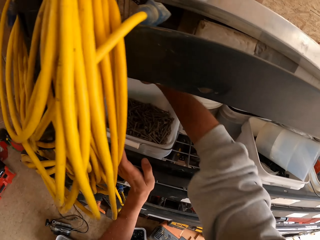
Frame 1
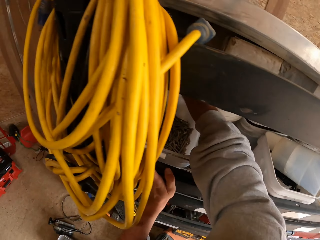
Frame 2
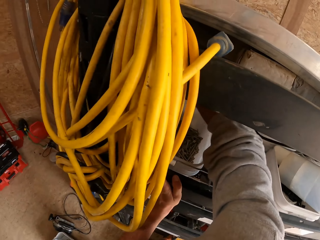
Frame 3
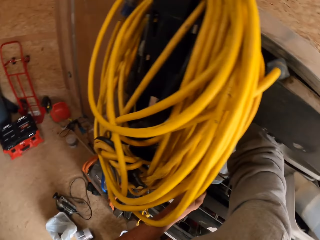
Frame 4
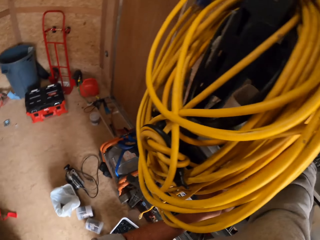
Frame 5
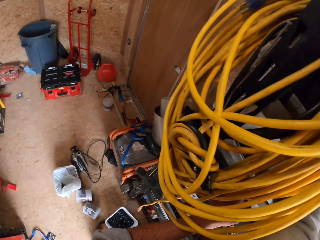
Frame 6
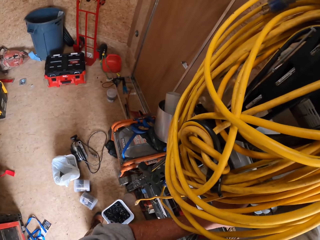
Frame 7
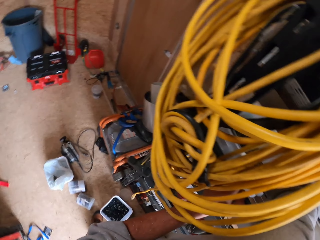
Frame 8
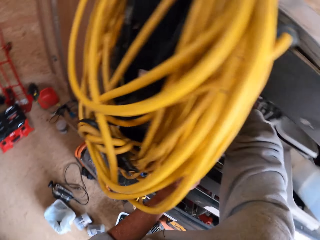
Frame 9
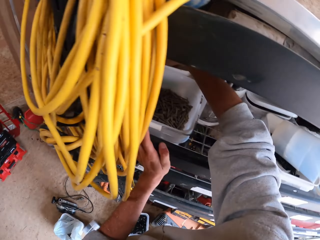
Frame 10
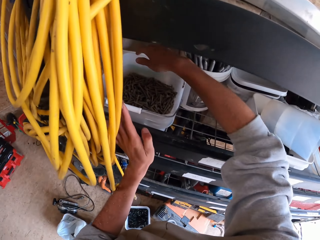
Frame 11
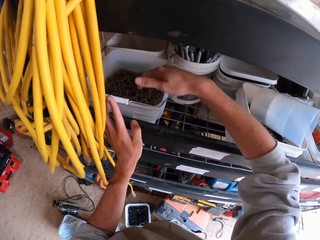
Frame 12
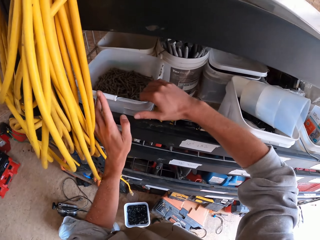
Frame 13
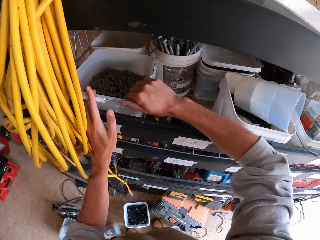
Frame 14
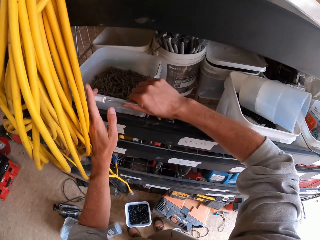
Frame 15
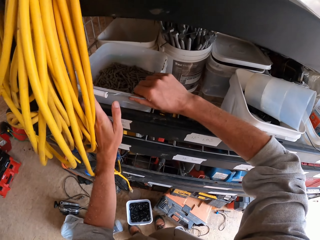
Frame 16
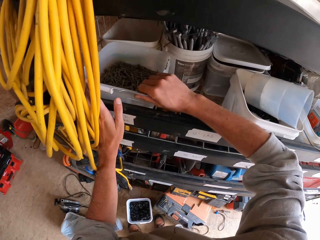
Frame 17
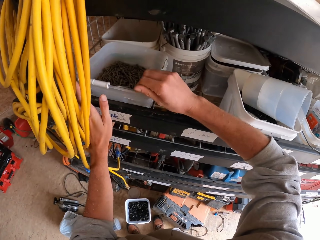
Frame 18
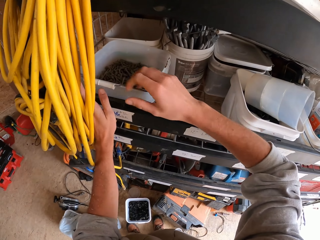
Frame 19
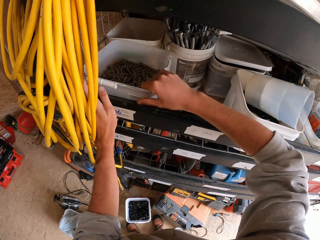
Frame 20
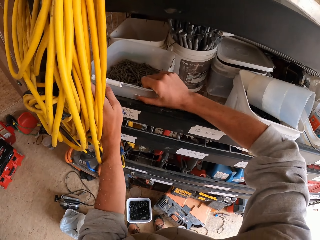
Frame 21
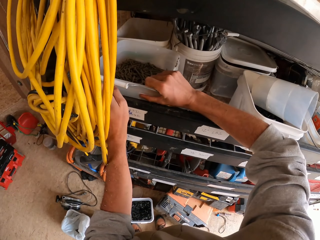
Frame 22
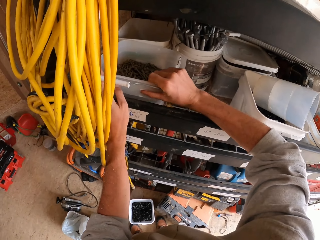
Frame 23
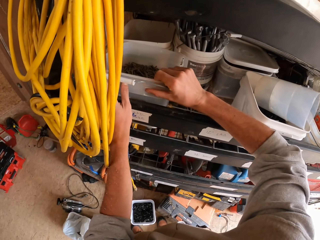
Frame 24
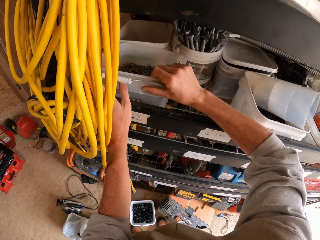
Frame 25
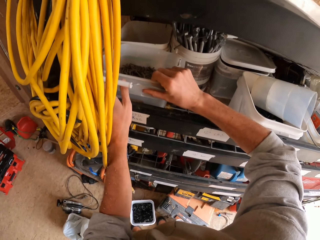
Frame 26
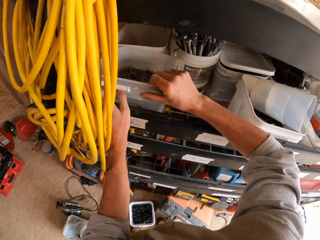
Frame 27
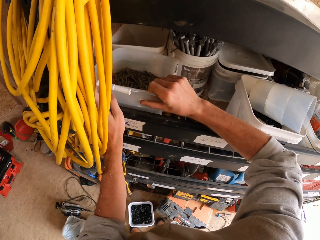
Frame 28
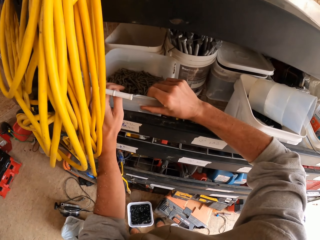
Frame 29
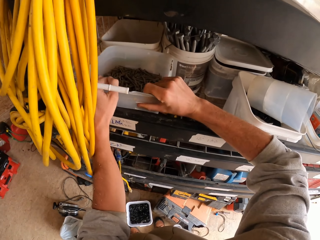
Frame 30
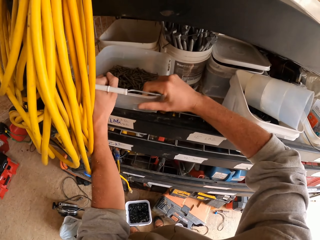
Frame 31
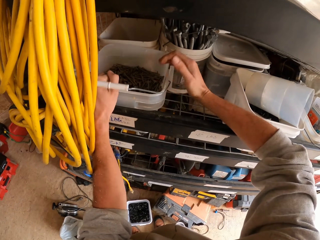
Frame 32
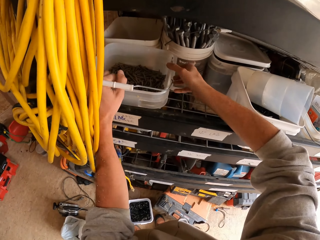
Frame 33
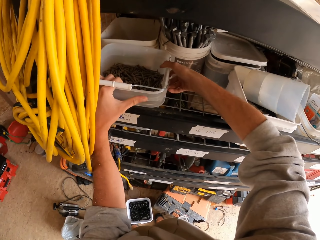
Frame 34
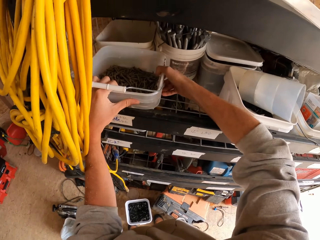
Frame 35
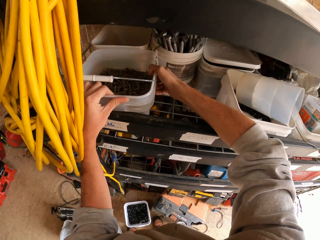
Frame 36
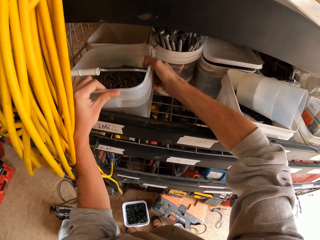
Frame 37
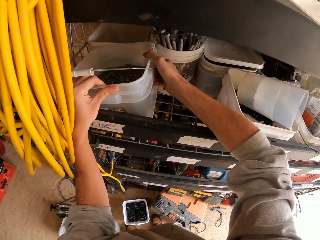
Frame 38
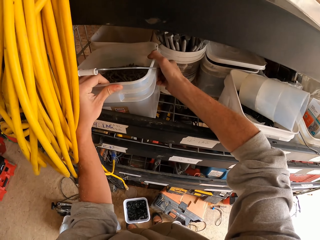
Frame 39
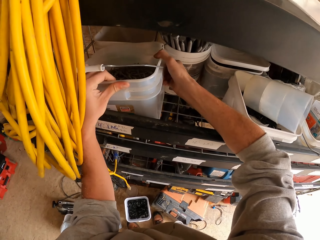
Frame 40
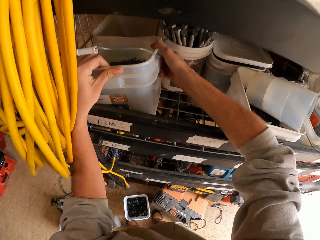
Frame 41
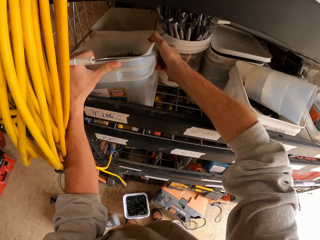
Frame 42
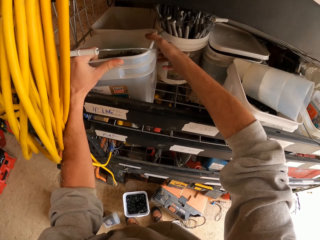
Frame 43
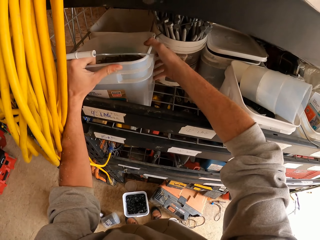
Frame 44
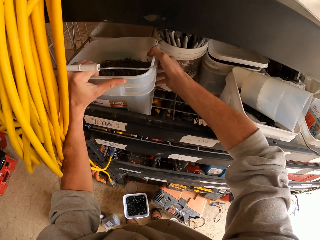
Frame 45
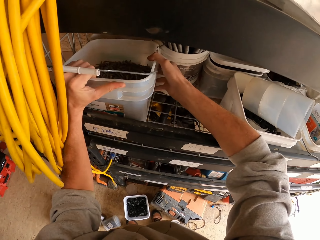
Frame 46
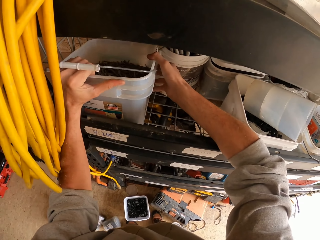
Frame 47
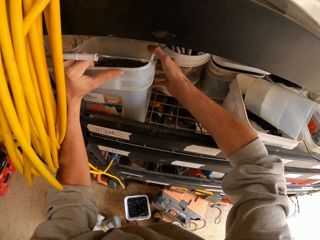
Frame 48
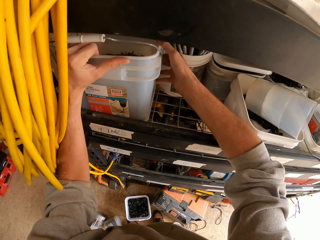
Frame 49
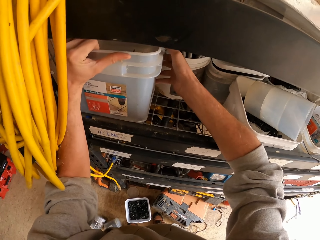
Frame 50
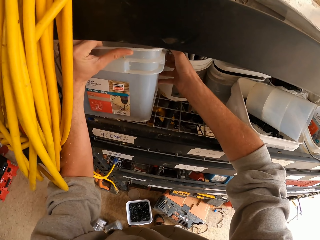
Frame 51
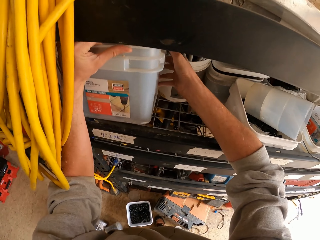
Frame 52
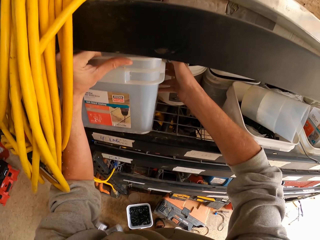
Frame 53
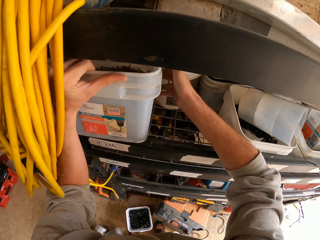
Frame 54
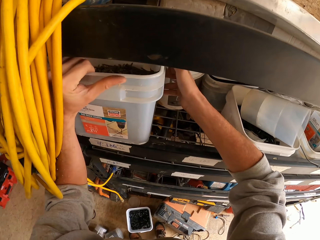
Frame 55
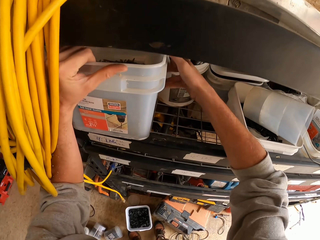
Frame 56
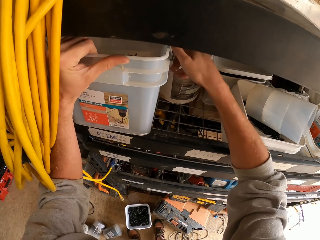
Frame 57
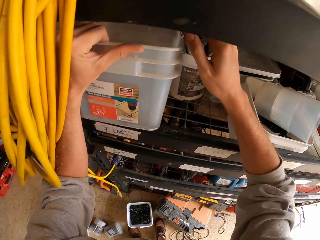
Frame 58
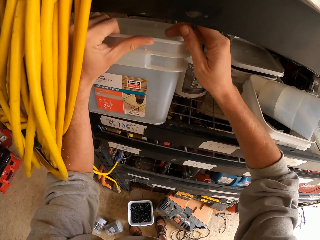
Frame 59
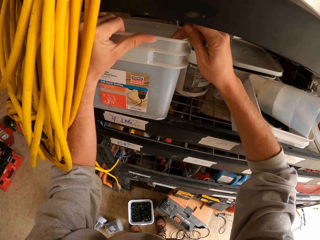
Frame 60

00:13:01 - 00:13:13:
The camera wearer holds a container in the shelf. He stretches his hands in the shelf. He picks the container of nails from the shelf.

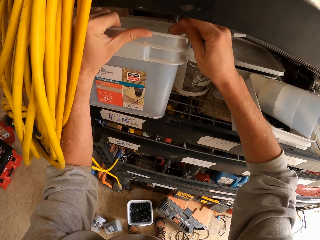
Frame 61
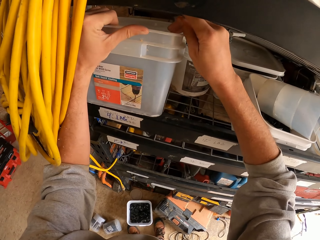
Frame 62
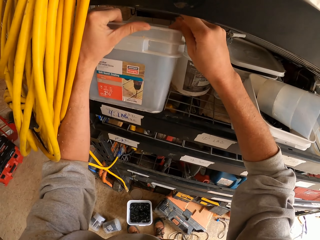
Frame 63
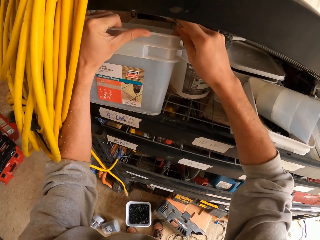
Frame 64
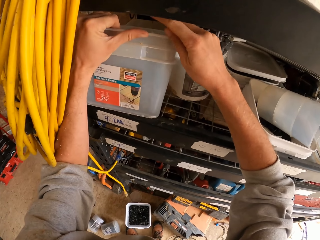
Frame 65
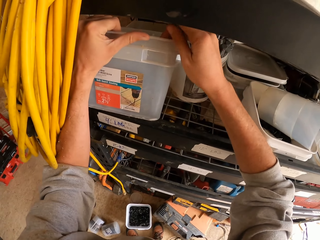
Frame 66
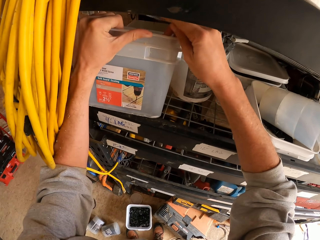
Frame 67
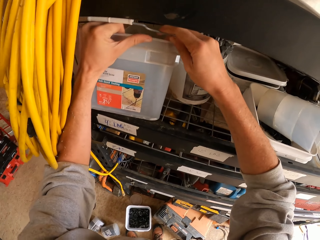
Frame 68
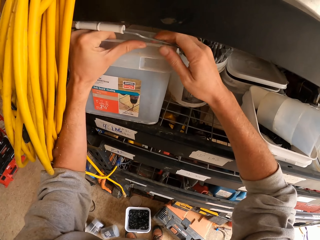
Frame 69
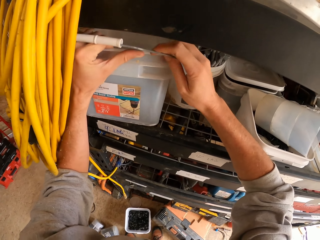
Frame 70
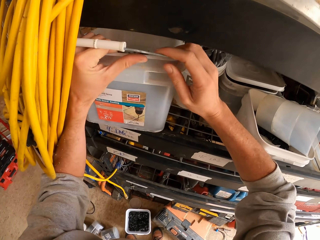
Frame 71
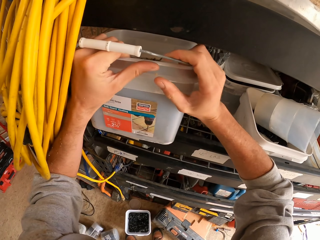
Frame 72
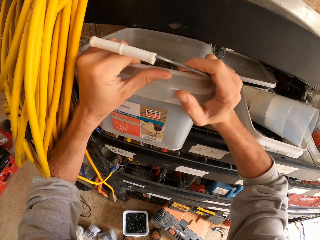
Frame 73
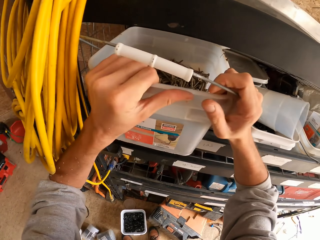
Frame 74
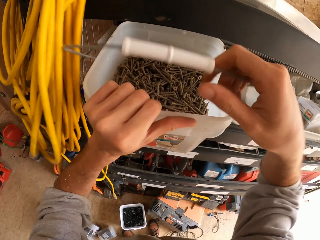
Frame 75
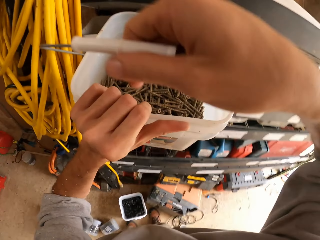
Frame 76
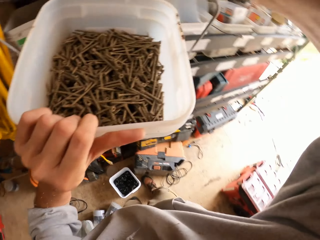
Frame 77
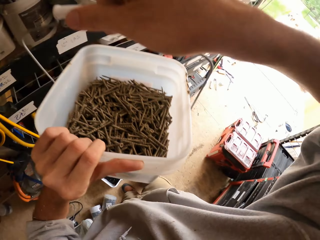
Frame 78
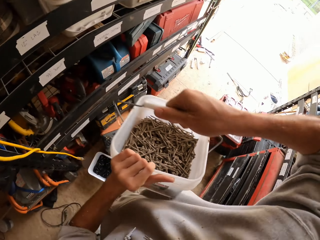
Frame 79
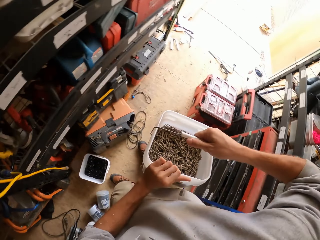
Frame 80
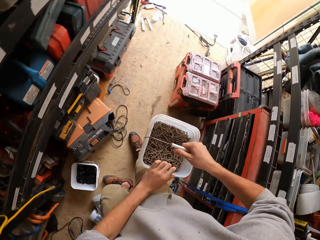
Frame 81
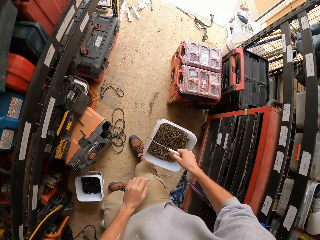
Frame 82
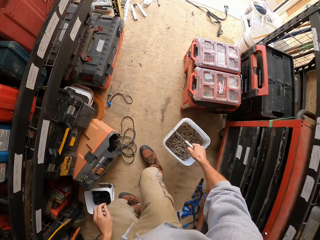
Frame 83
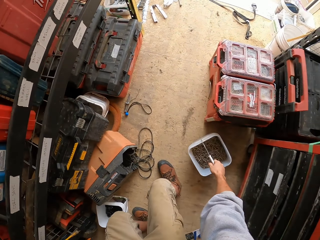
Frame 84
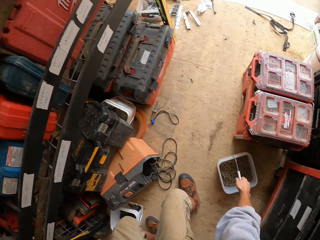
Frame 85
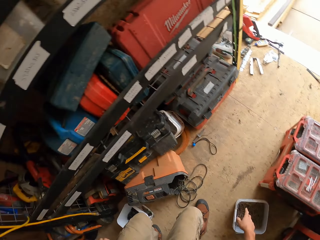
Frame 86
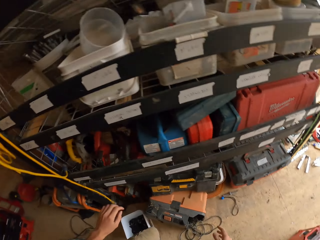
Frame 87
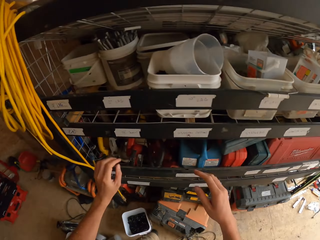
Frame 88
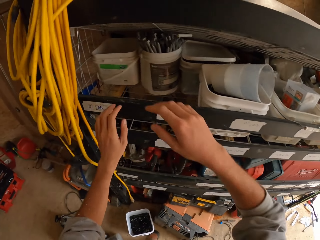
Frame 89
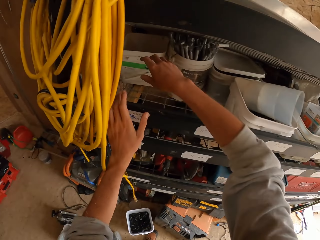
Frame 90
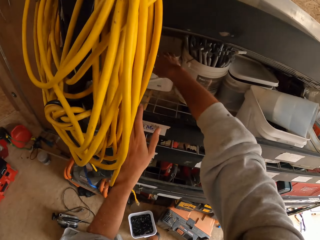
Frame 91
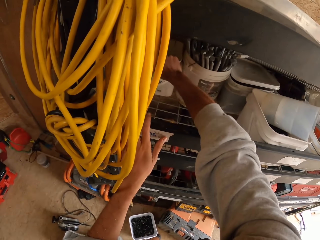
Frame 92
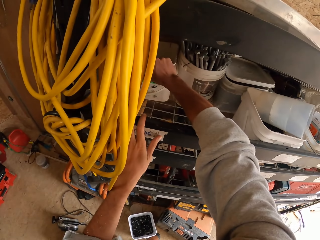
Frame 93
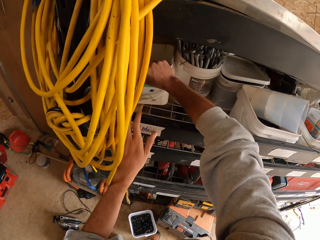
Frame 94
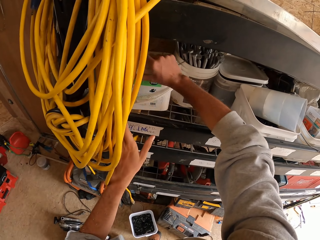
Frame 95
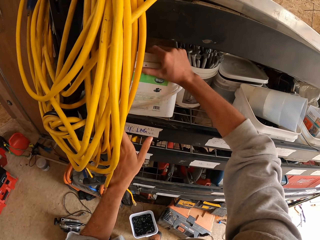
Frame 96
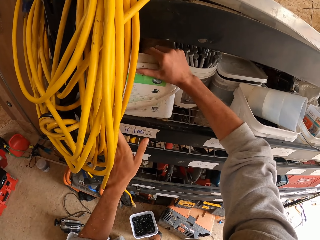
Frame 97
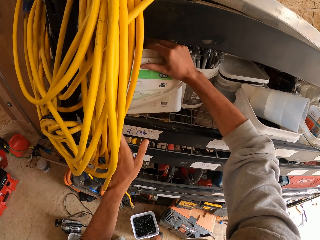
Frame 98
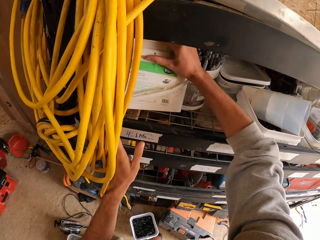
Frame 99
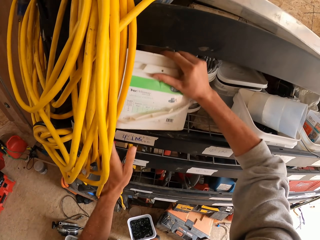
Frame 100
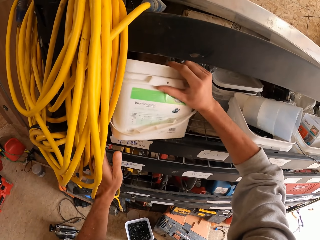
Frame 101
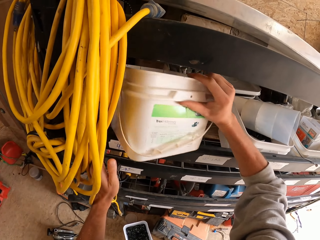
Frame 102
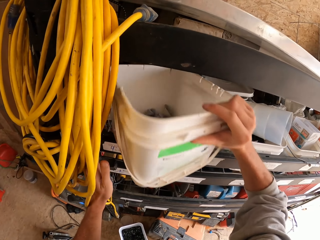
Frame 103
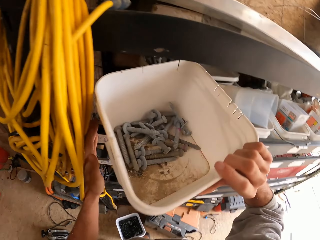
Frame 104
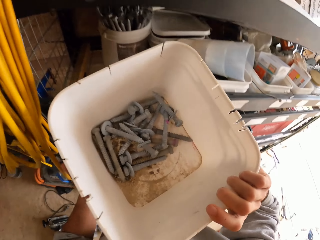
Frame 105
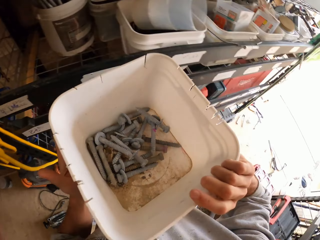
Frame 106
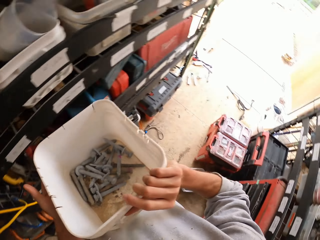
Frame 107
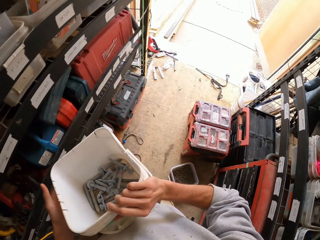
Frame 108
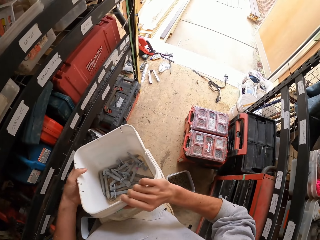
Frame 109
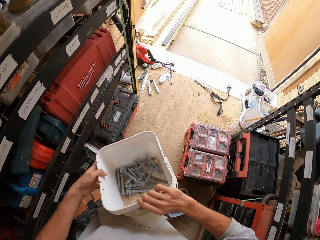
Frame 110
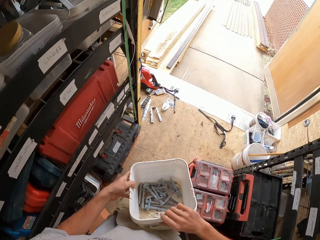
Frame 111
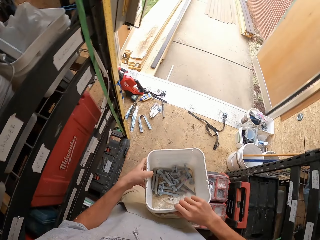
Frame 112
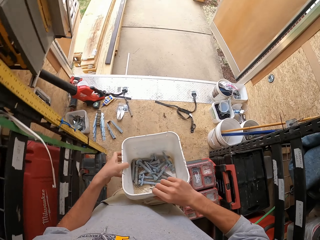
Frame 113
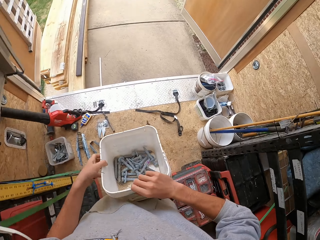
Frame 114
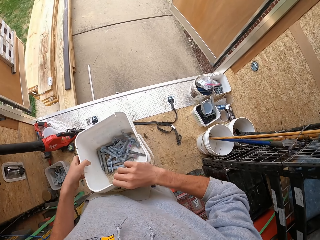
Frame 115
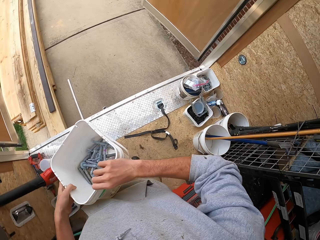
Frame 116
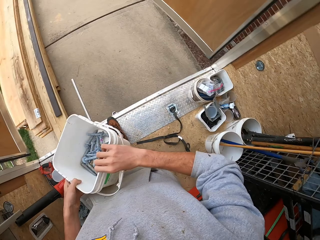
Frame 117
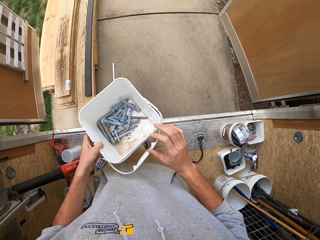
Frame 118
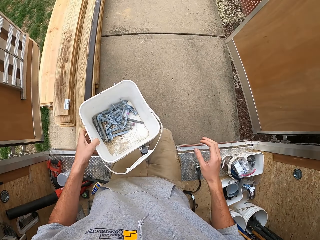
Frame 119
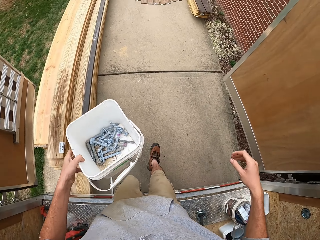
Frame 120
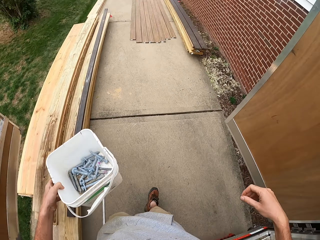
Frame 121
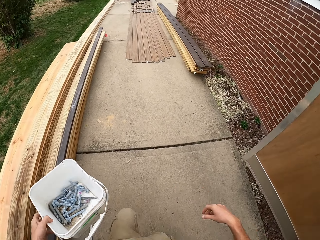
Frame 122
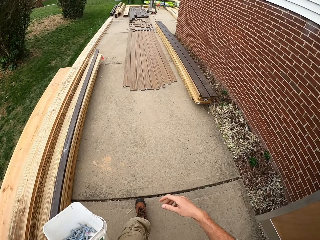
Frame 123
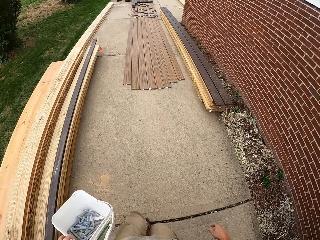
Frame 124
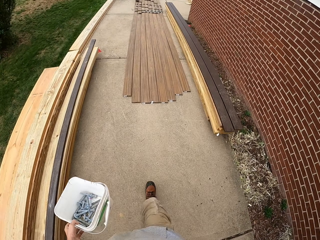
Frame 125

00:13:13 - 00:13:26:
The camera wearer places the container on the ground. They pick another bucket. They move with the container outside.
